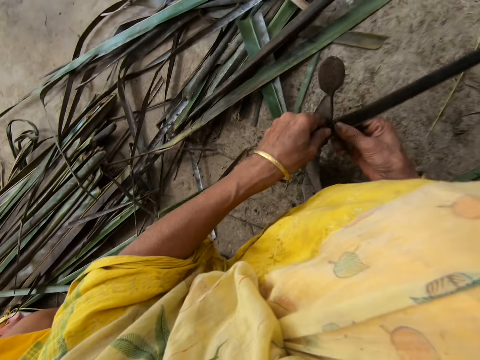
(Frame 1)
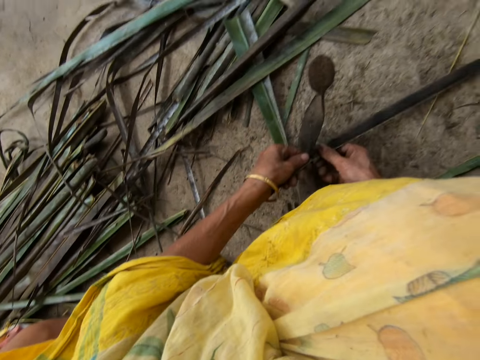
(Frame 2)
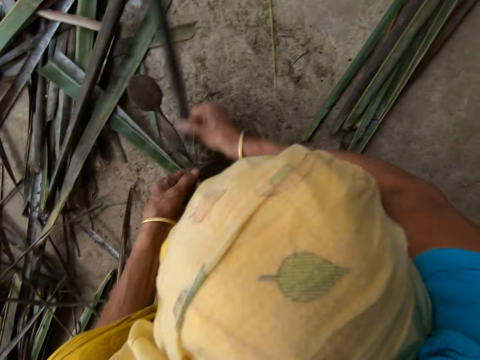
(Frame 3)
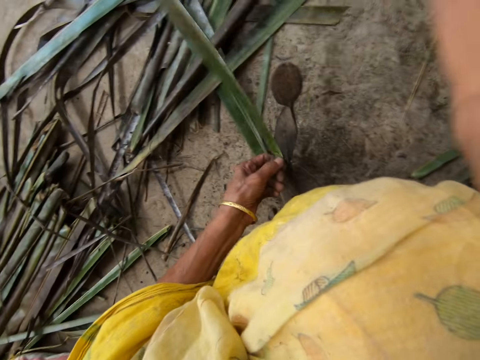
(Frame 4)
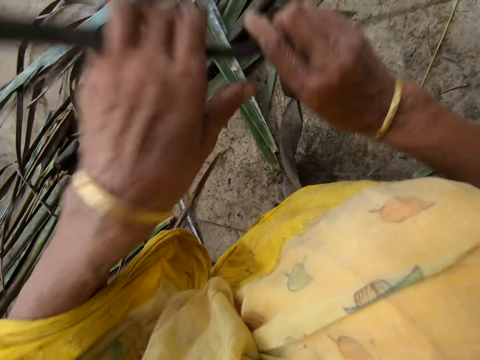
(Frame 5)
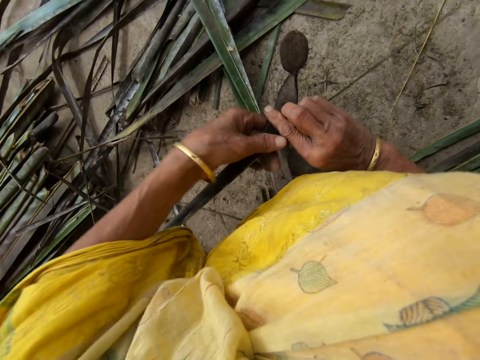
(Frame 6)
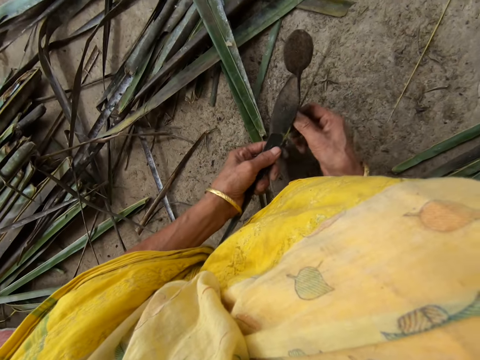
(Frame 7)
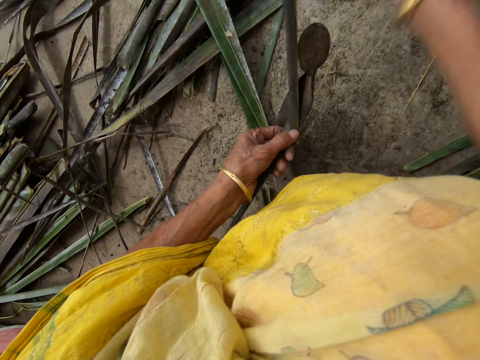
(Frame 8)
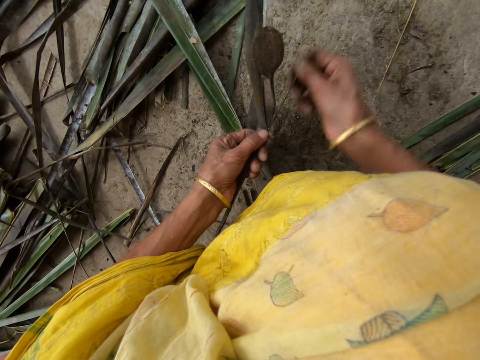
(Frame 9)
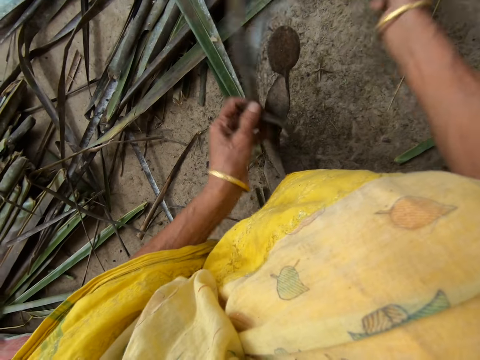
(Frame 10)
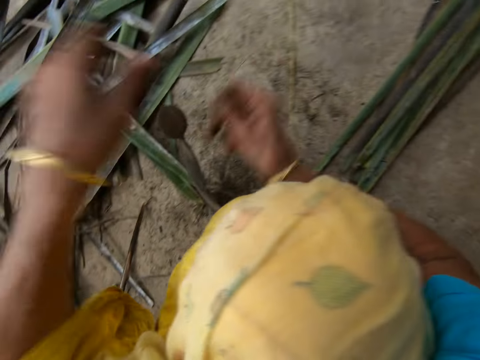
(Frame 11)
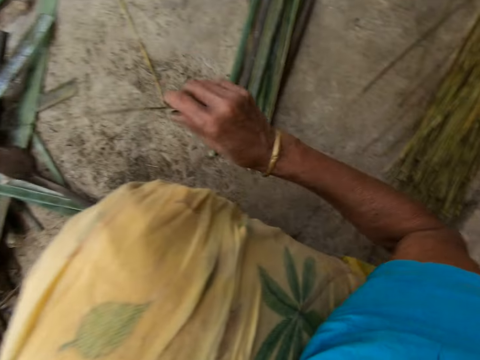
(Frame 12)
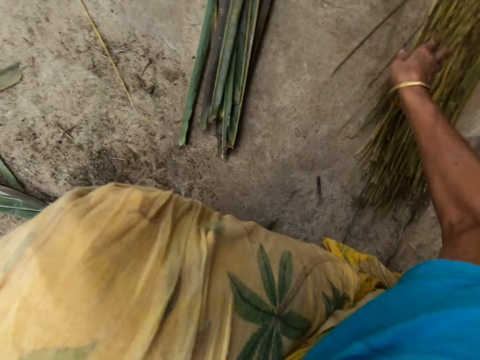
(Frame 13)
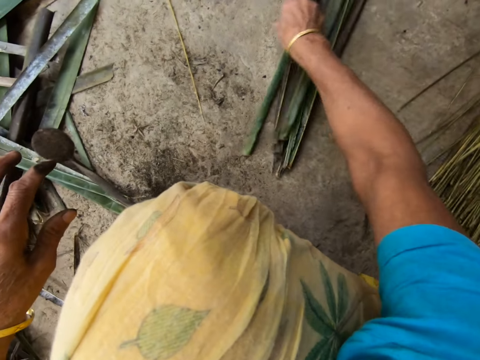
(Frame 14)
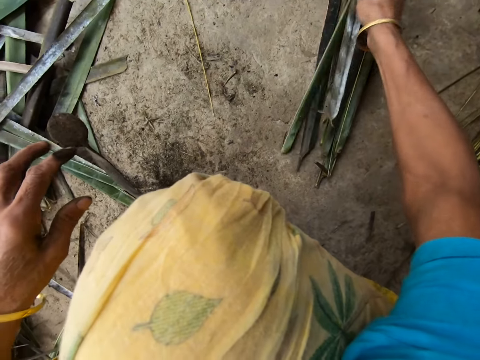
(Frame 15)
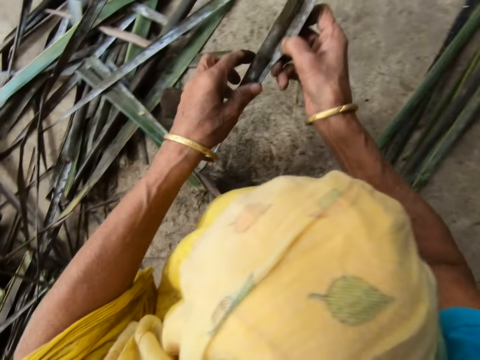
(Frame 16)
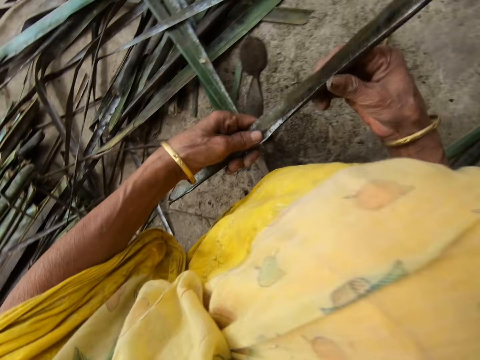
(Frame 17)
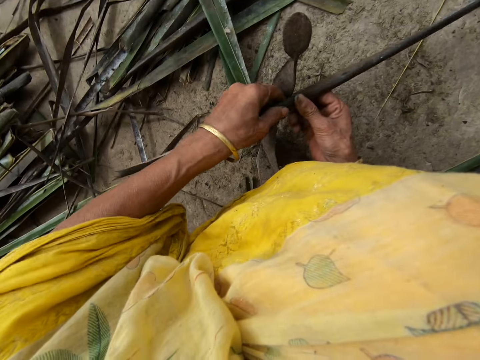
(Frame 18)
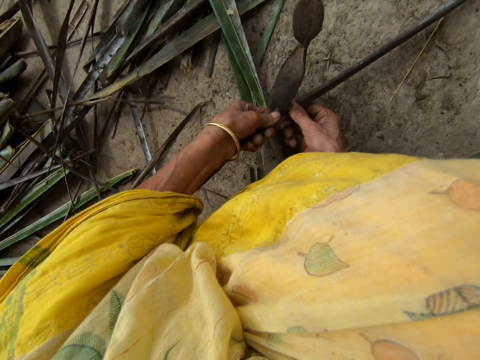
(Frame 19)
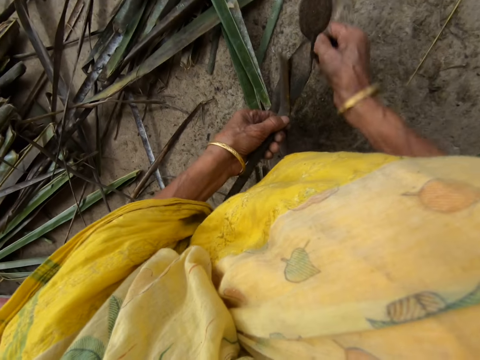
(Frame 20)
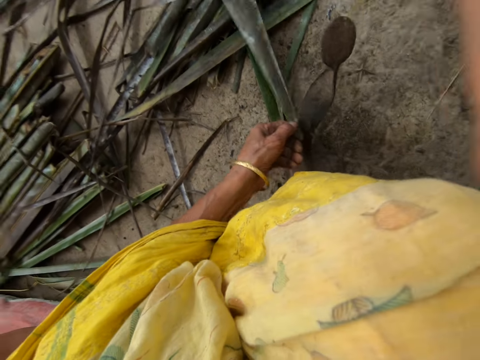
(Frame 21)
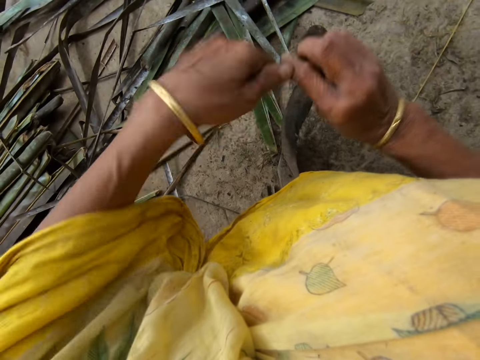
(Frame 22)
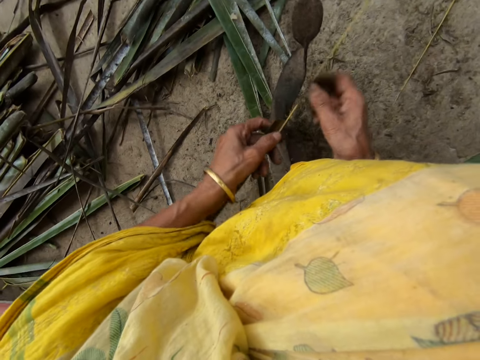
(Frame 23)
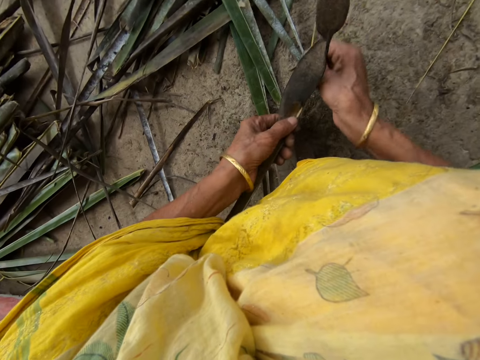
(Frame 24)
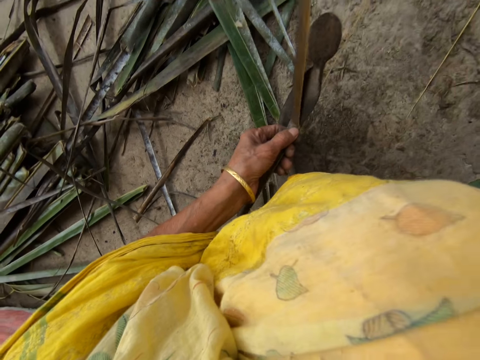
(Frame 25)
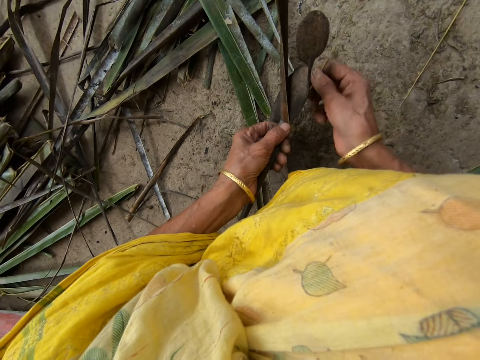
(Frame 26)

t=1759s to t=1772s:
The camera wearer trims a leaflet or coconut leaf from a stick or midrib with the sharp edge iron rod or vegetable cutter on the floor. She pulls the midrib on the coconut leaf. She reaps the coconut leaf off the midrib on the vegetable cutter. She pulls the midrib on the coconut leaf. She drops the stick on the floor with her right hand. She picks up the leaflet from the floor with her right hand. She trims the leaflet from the stick with the sharp edge iron rod on the floor. She pulls the midrib on the coconut leaf. She reaps the coconut leaf off the midrib on the vegetable cutter. She pulls the midrib on the coconut leaf.

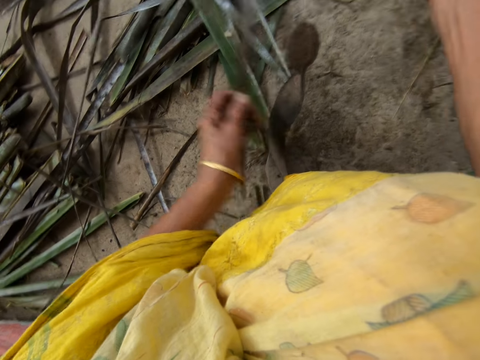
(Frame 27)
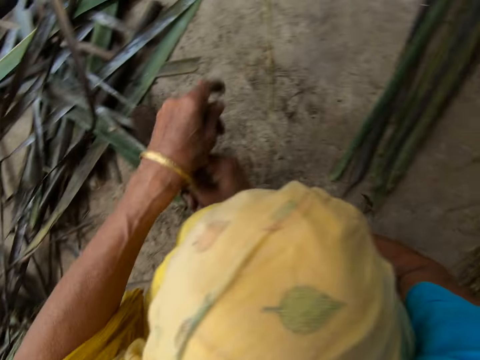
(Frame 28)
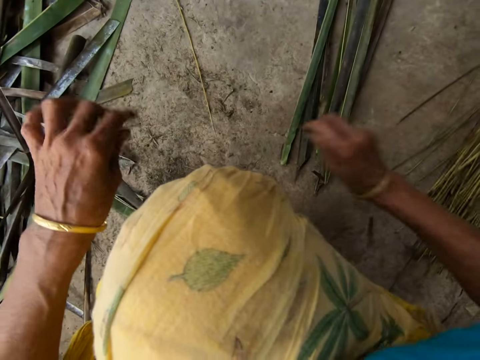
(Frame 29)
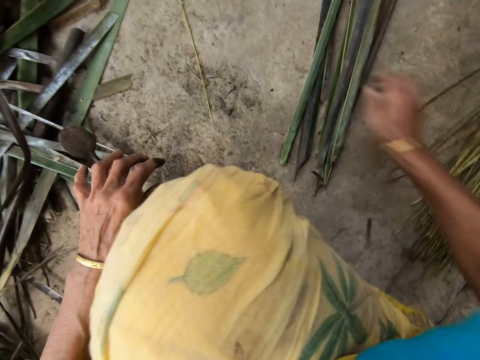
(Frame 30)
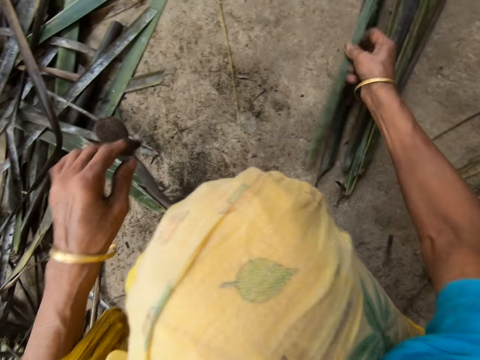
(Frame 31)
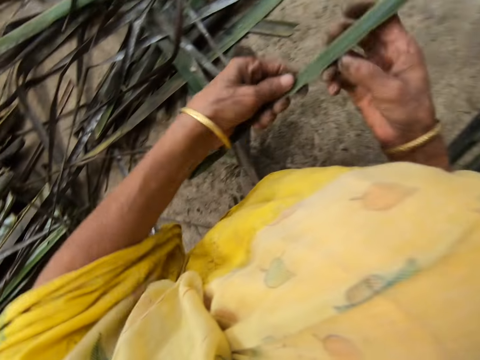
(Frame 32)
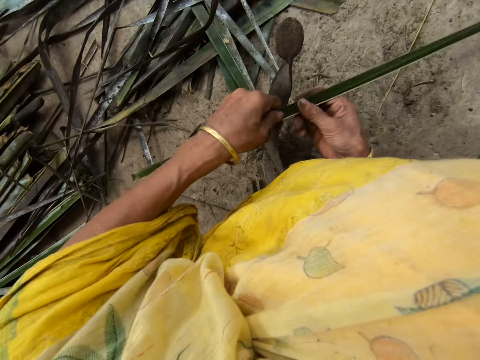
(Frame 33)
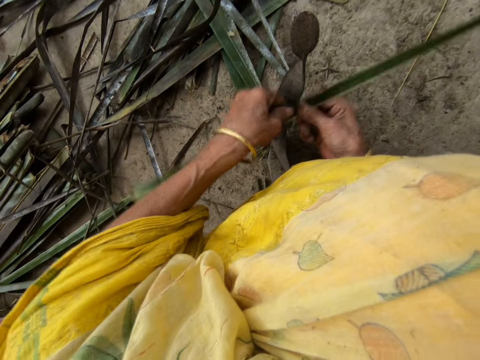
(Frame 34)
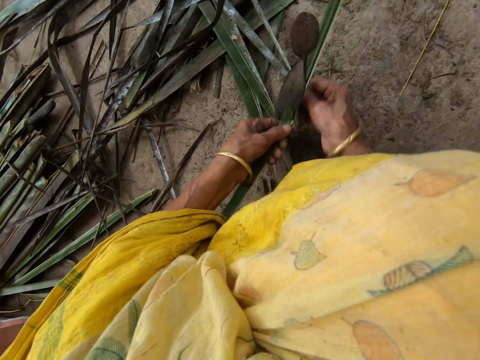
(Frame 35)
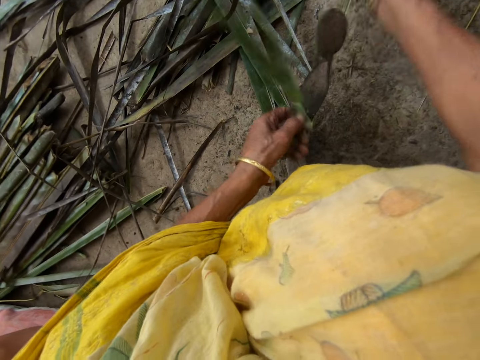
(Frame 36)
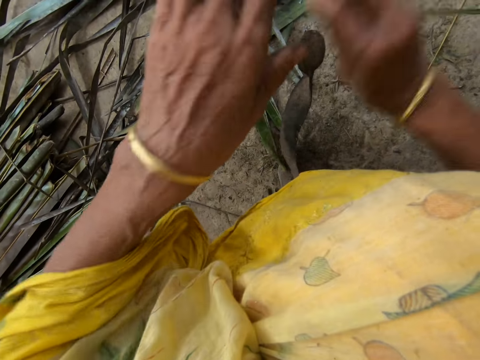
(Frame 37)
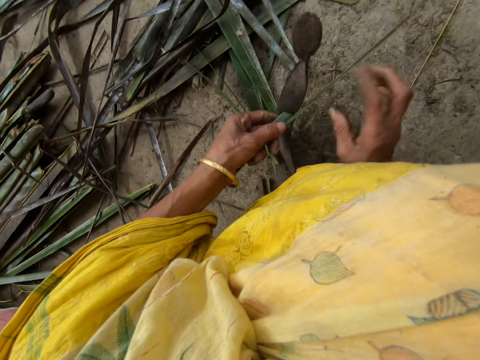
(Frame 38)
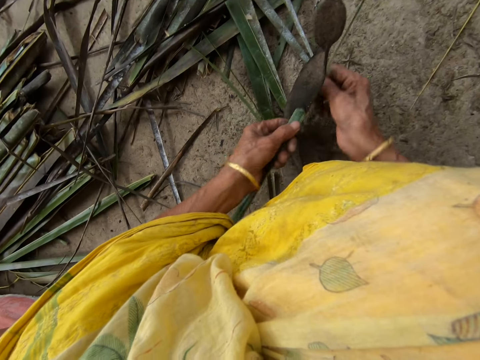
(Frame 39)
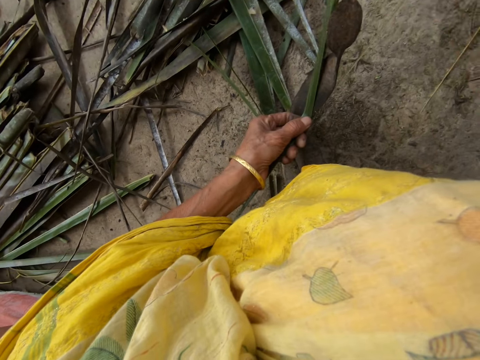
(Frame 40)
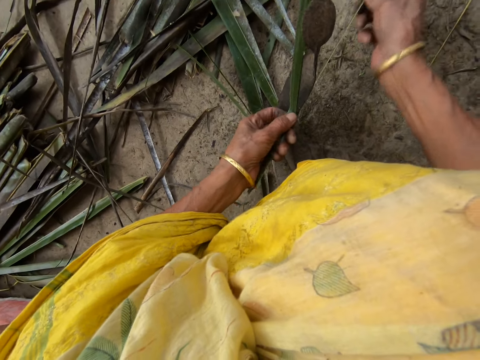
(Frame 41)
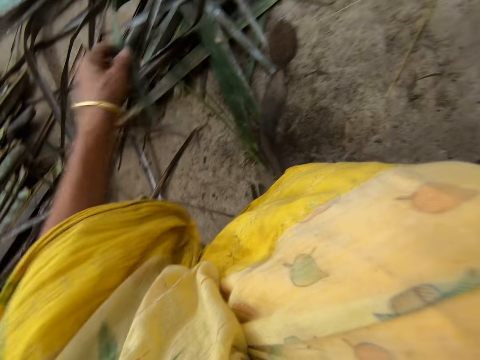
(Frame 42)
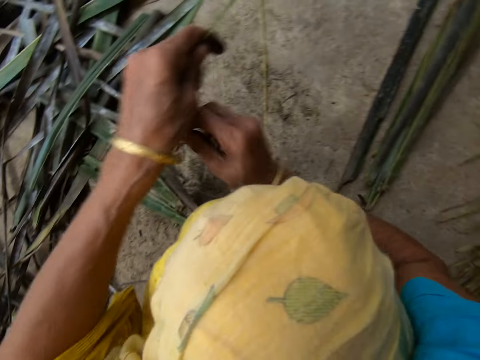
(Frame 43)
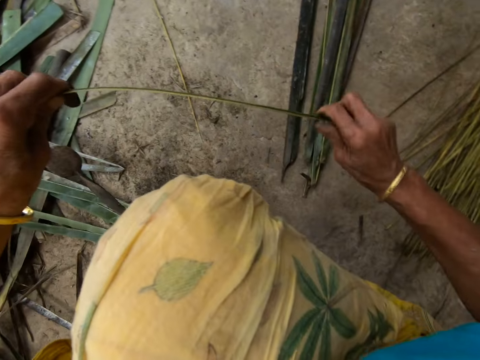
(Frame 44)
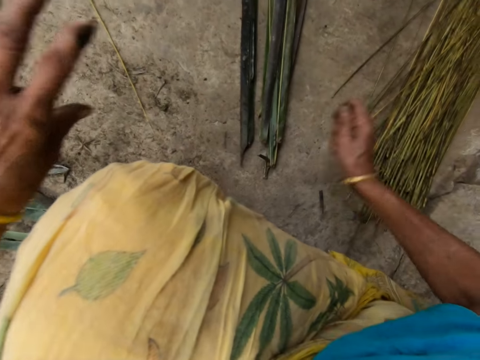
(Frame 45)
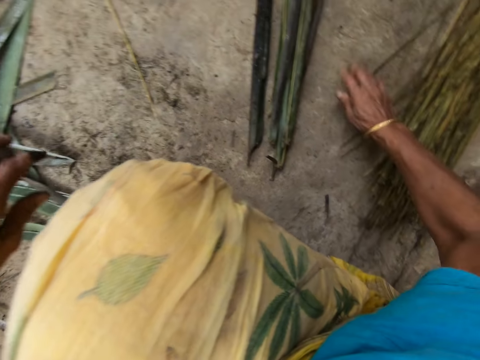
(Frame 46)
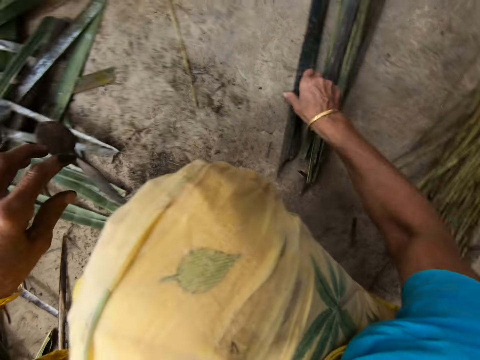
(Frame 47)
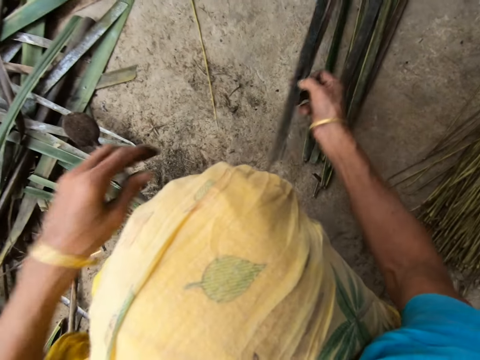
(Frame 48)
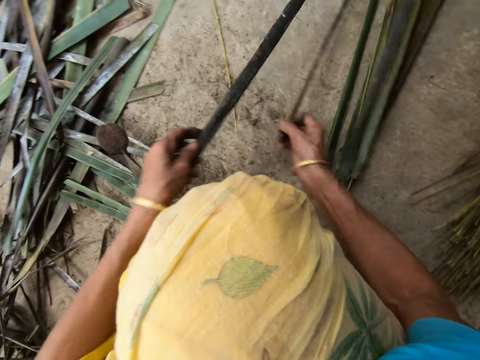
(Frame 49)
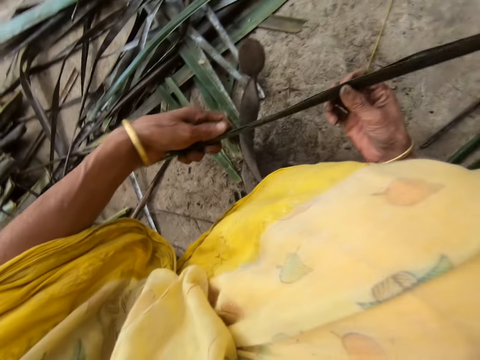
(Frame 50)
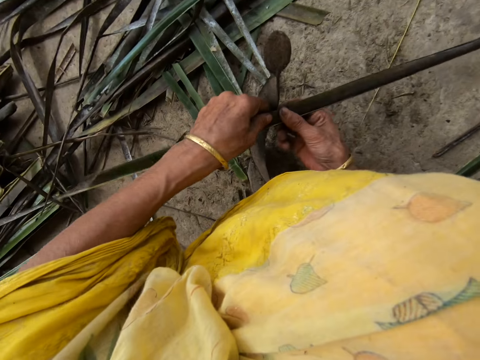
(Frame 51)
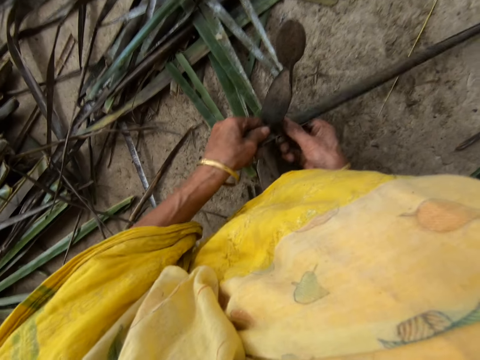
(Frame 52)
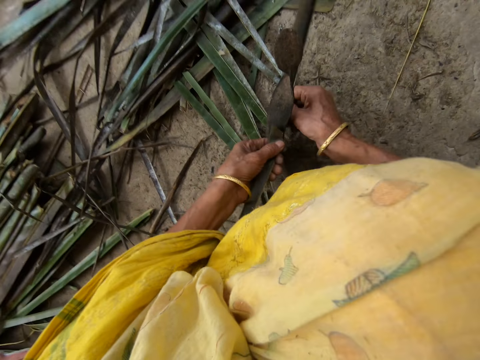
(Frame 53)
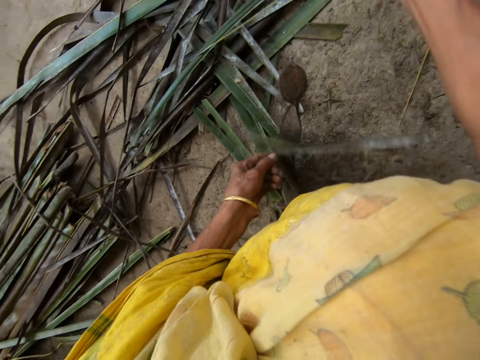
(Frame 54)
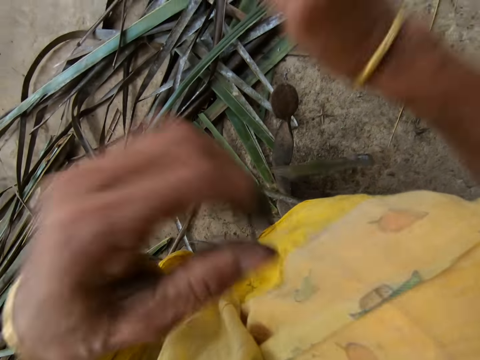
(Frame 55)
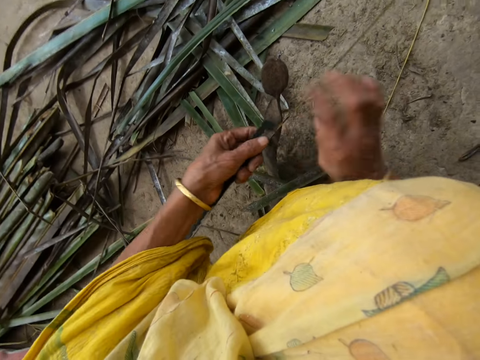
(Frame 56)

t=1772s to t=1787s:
The camera wearer drops a stick or midrib on the floor with her right hand. She picks up a leaflet or coconut leaf from the floor with her right hand. She trims the leaflet from the stick with the sharp edge iron rod or vegetable cutter on the floor. She pulls the midrib on the coconut leaf. She reaps the coconut leaf off the midrib on the vegetable cutter. She pulls the midrib on the coconut leaf. She drops the stick on the floor with her right hand. She picks up the leaflet from the floor with her right hand. She trims the leaflet from the stick with the sharp edge iron rod on the floor. She pulls the midrib on the coconut leaf.
